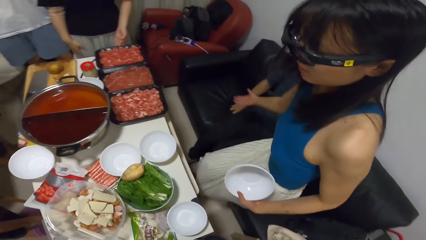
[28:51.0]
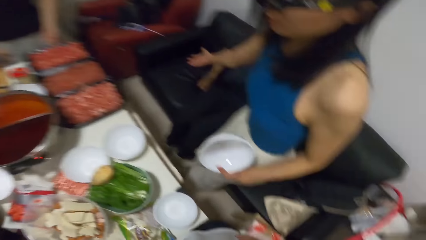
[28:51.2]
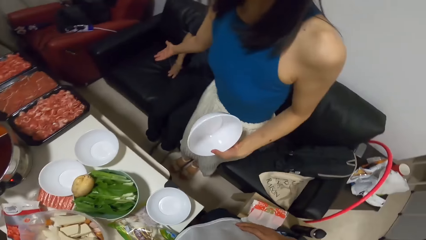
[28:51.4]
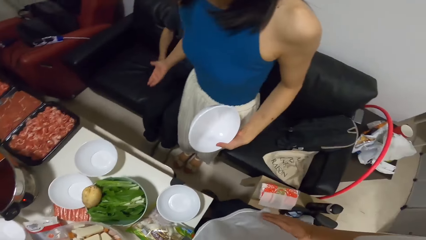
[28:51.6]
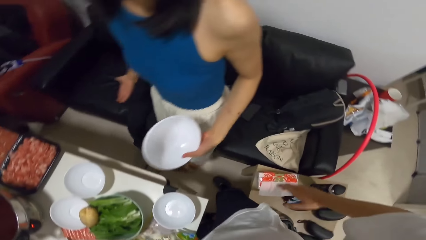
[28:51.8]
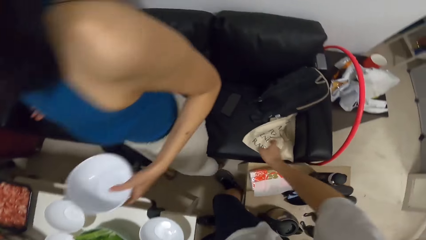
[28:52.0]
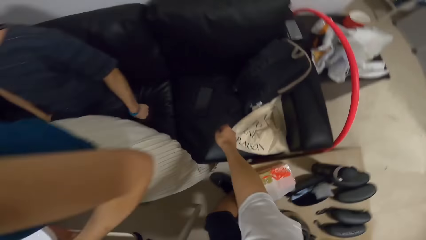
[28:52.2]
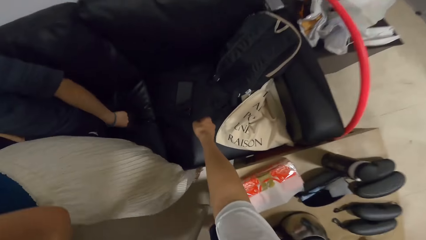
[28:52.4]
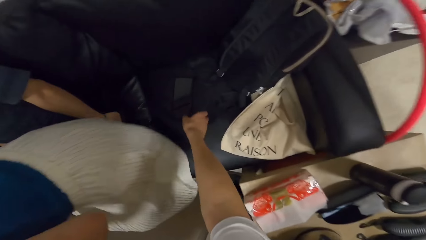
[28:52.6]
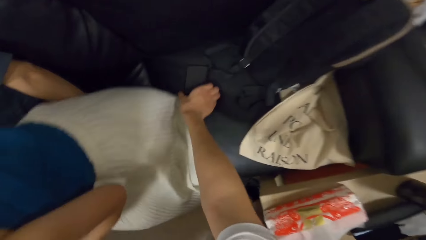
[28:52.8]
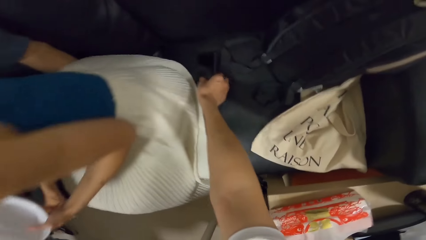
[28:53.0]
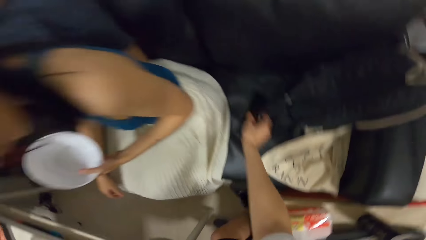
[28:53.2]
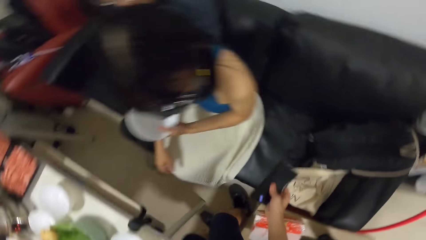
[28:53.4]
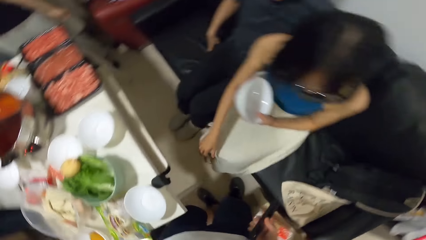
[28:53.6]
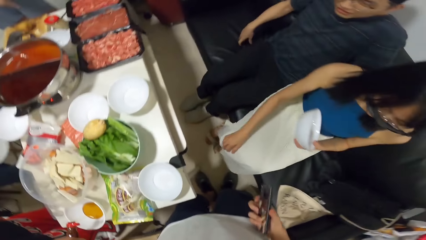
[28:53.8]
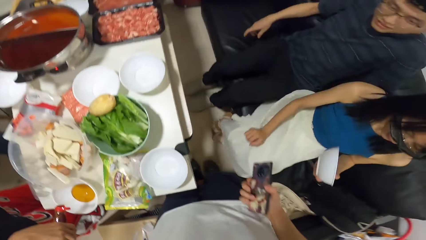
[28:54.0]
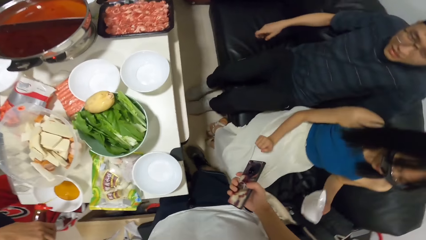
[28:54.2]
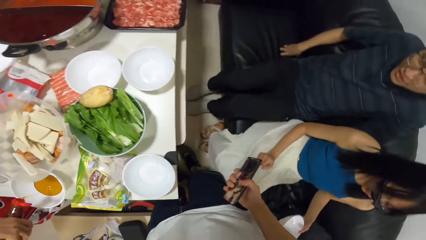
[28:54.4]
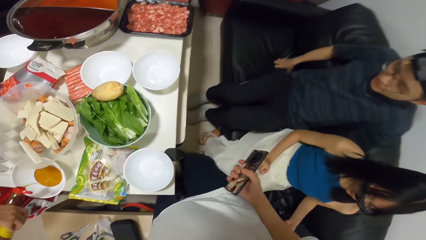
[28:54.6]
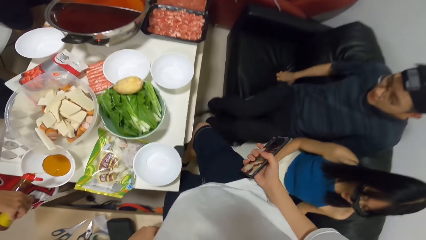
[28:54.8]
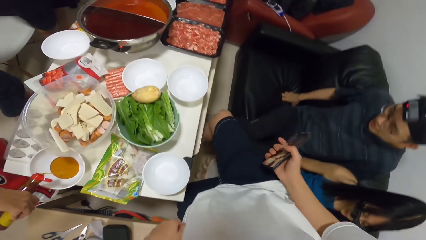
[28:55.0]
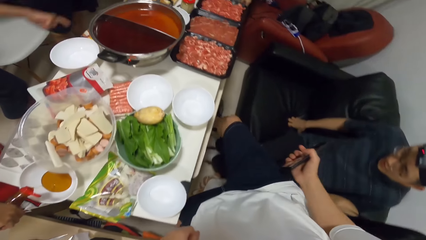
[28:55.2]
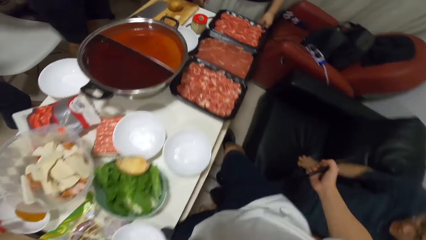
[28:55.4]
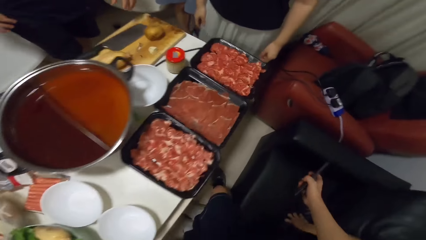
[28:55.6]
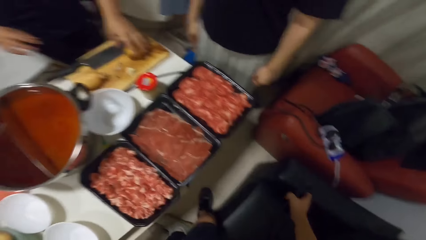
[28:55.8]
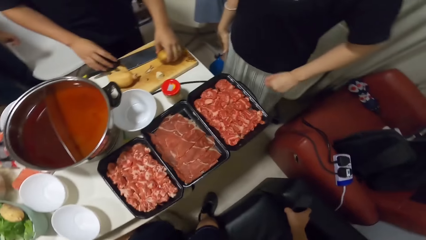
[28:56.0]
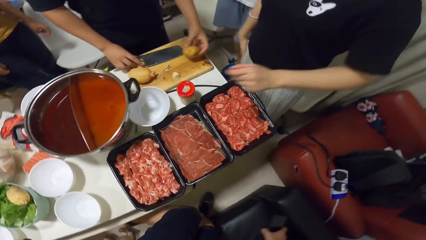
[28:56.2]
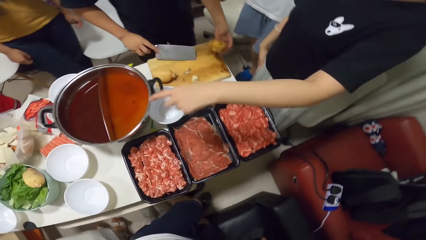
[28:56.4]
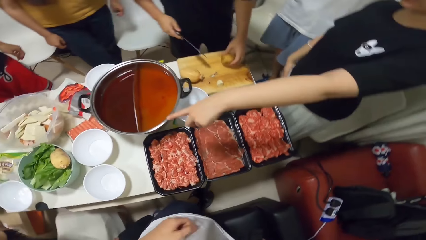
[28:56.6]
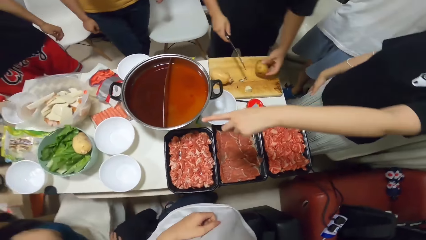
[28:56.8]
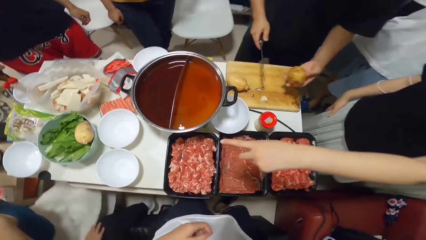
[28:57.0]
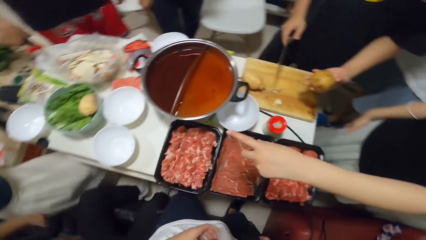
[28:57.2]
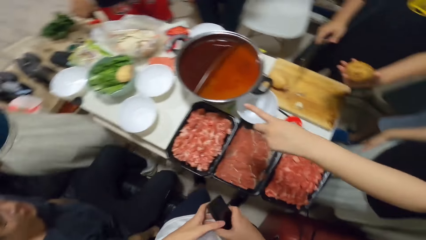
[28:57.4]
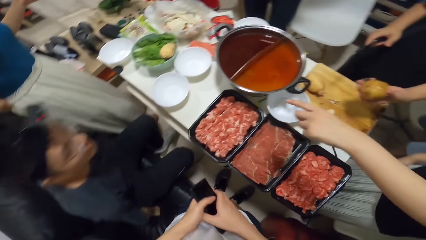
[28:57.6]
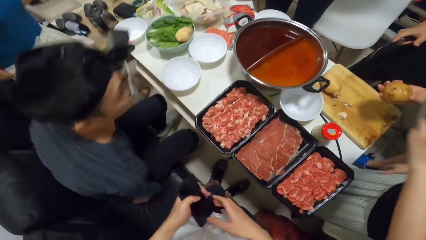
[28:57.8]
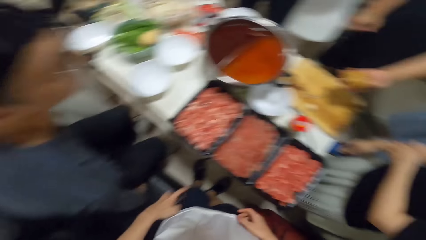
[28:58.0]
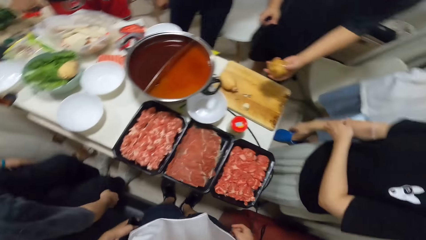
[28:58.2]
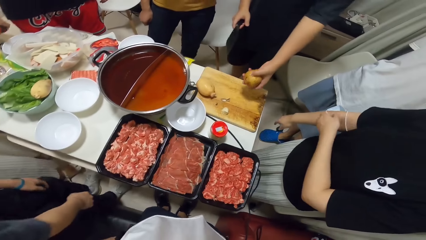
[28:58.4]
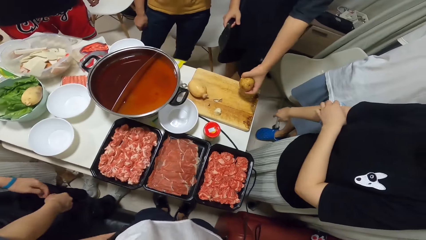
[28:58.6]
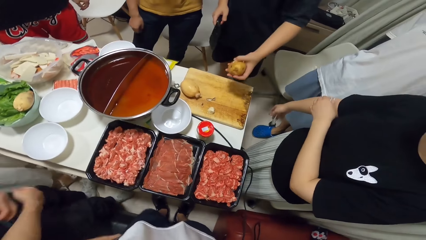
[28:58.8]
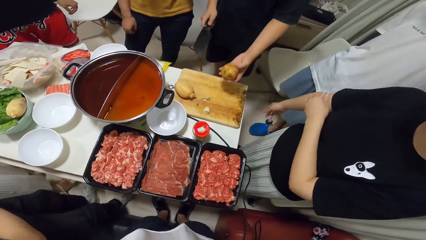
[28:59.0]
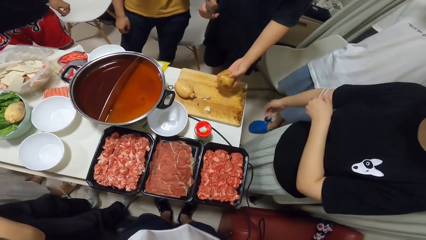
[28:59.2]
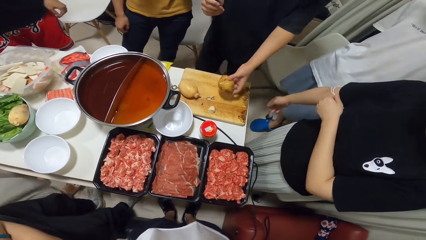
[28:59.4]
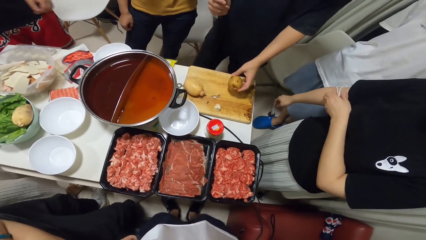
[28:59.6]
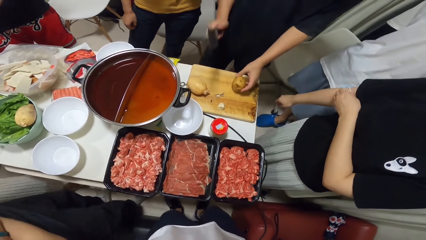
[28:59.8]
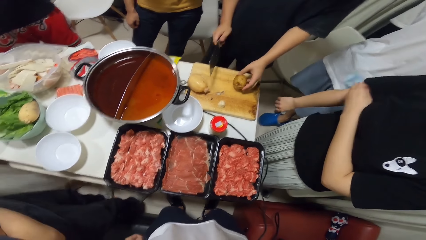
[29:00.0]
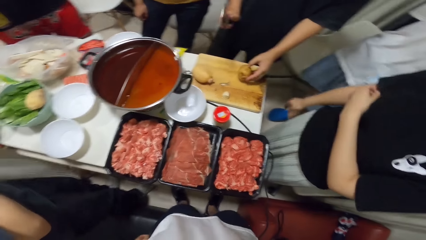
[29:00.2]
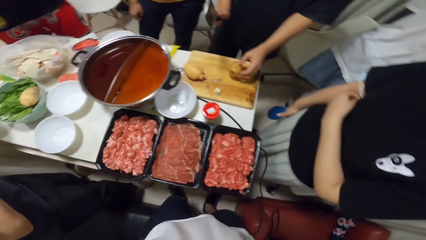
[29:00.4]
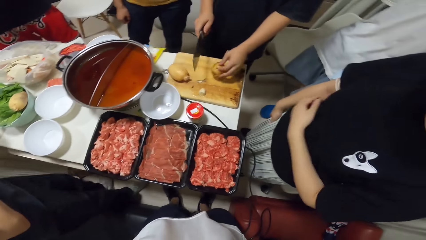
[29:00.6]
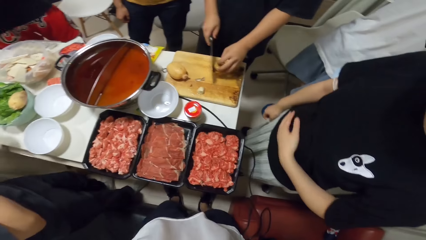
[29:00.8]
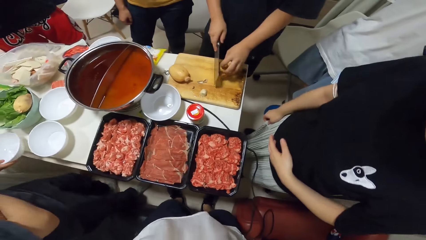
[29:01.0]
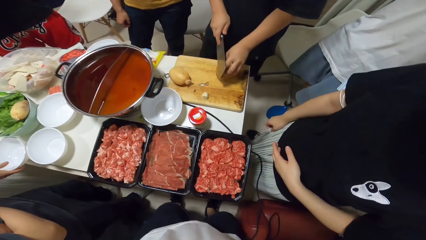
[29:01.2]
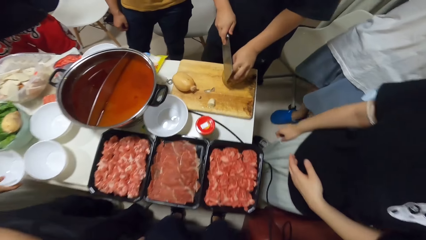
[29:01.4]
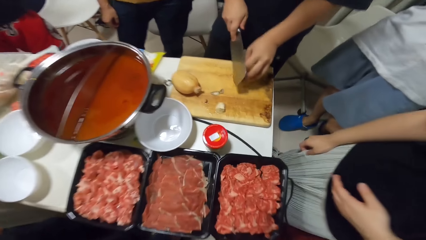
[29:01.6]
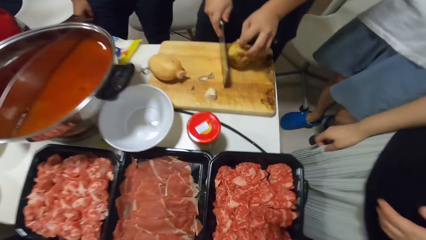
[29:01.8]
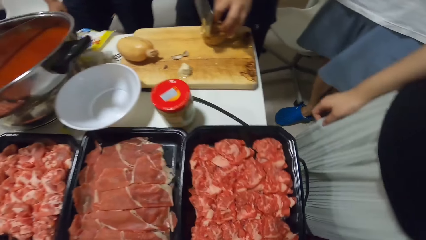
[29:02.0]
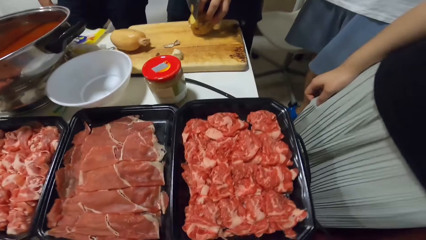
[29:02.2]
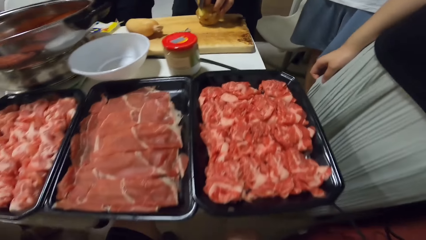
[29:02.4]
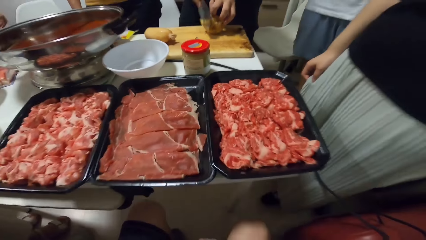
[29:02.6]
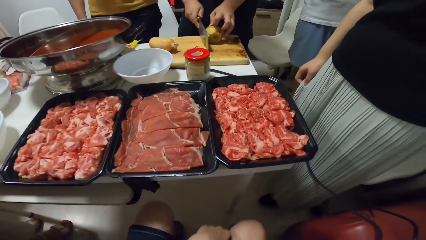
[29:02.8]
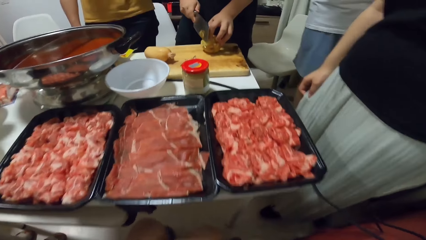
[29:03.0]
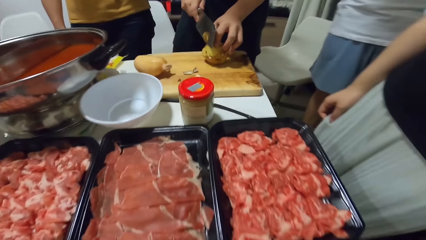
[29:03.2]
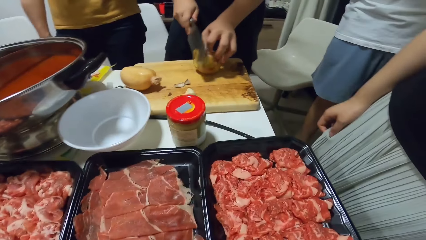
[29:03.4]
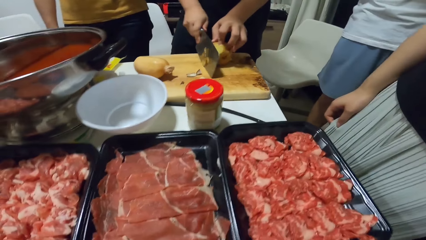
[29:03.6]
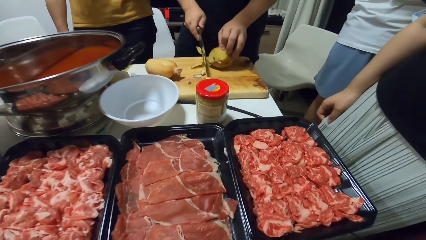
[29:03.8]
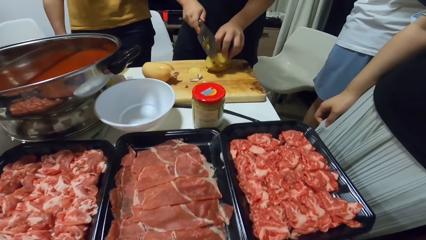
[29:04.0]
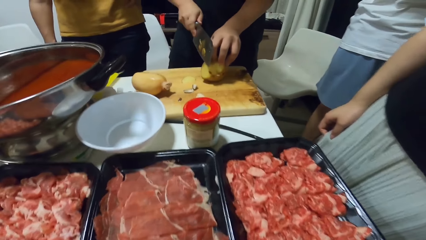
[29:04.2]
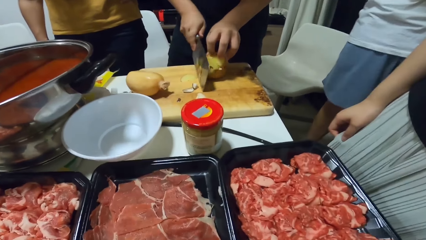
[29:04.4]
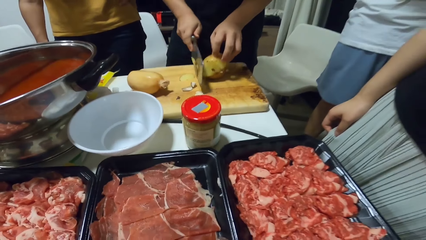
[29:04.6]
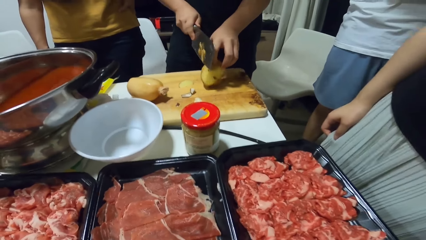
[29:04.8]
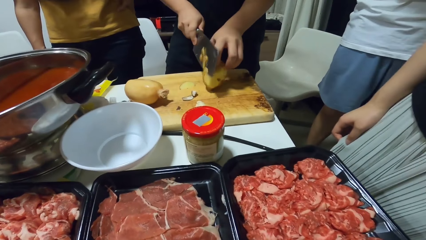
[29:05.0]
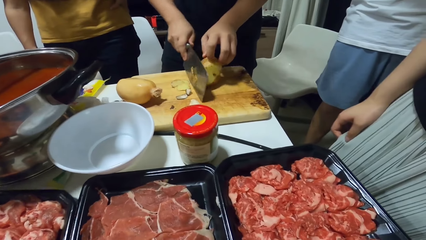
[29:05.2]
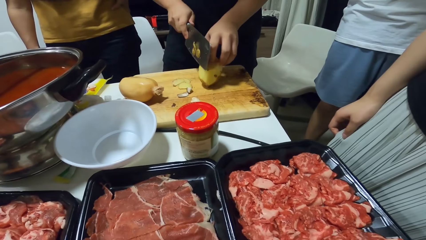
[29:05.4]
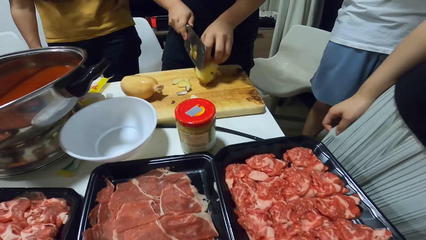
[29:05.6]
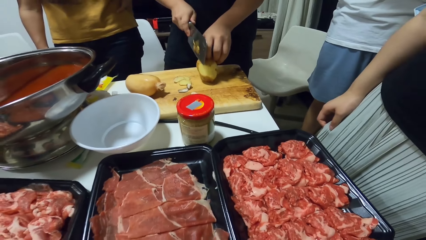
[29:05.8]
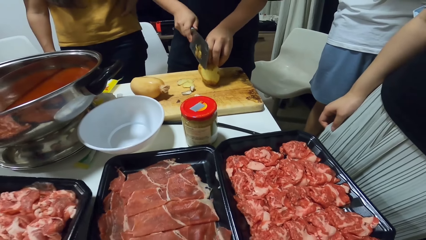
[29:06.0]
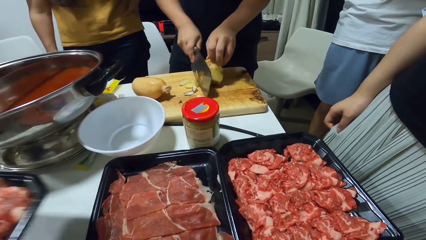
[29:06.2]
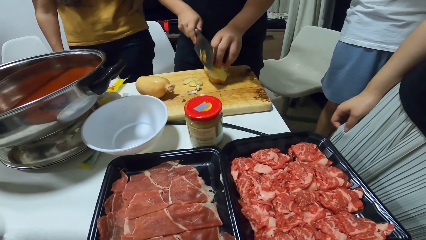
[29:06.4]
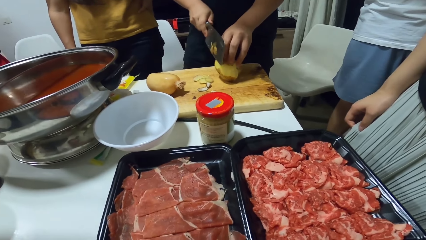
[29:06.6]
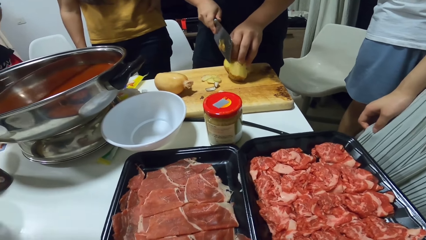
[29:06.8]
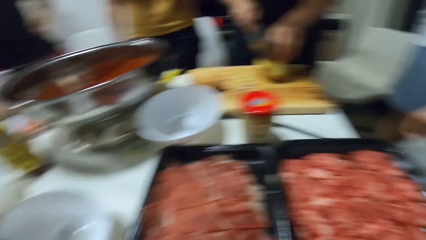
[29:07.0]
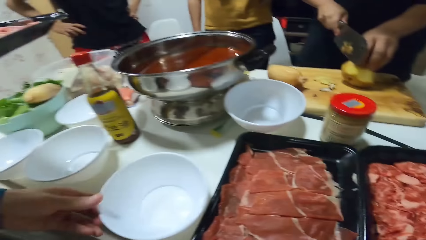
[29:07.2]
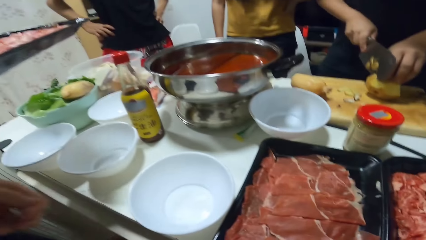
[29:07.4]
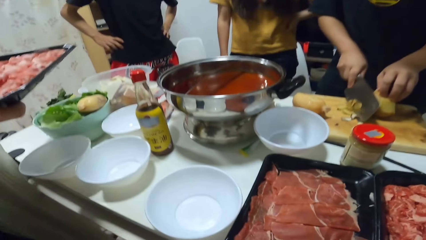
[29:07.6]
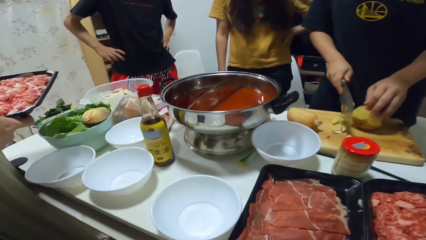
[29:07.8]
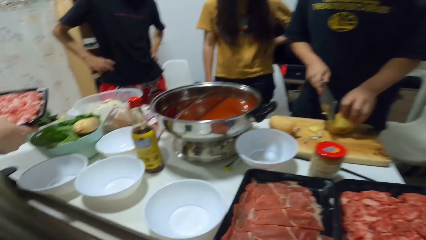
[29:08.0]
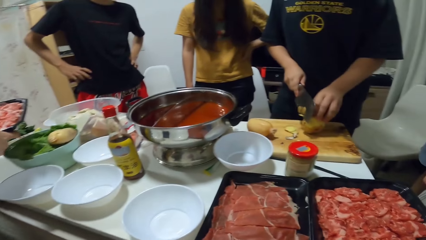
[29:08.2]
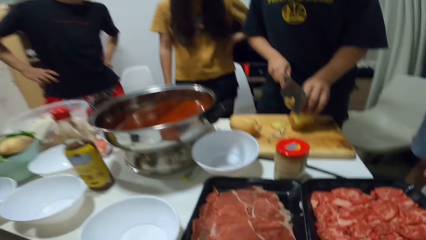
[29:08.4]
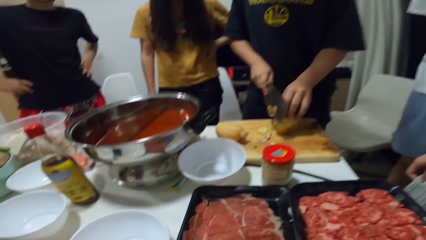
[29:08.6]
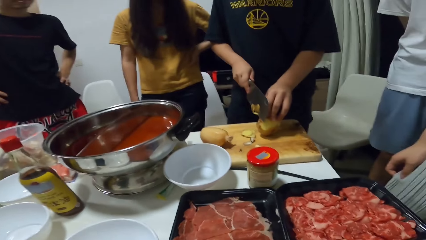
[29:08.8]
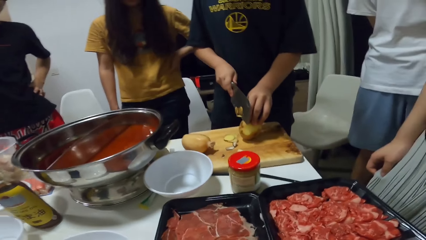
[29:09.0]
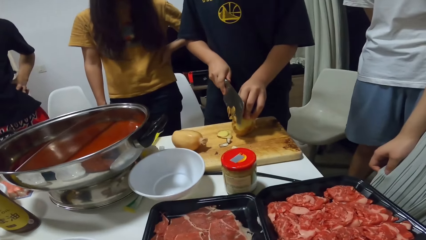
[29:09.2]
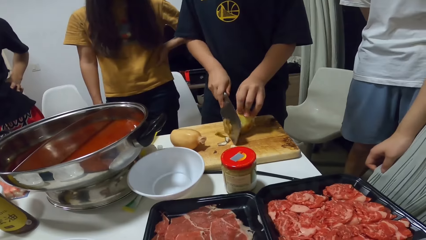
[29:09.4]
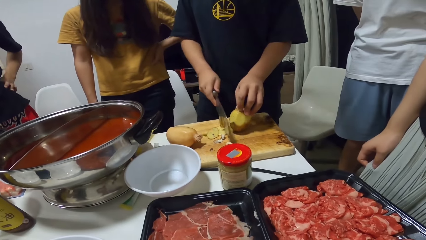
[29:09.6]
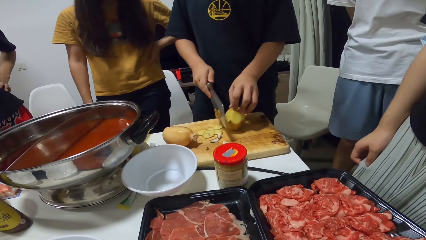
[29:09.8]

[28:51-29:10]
The camera wearer picks the phone from the chair with his right hand. A woman carries a bowl. The camera wearer walks. A man picks the potato from the table with his left hand, and picks the cleaver from the table with his right hand. The man points. Another man stands. The first man cuts the potato on the chopping board with the cleaver. The camera wearer looks at the beef.
